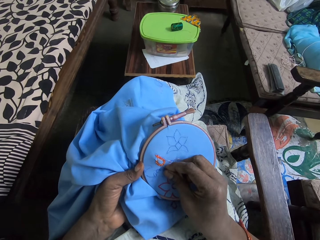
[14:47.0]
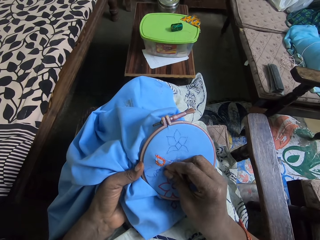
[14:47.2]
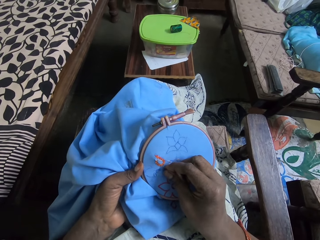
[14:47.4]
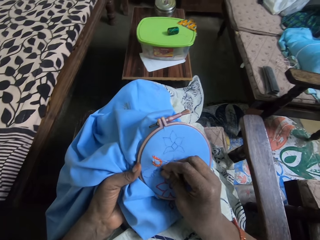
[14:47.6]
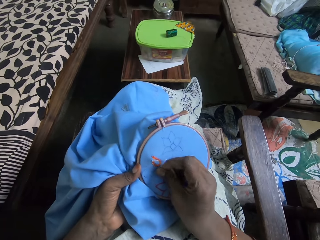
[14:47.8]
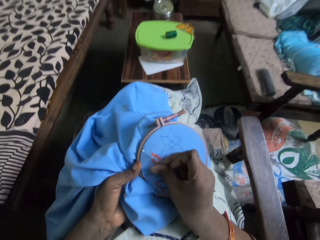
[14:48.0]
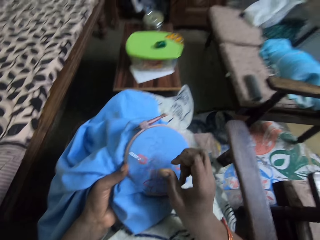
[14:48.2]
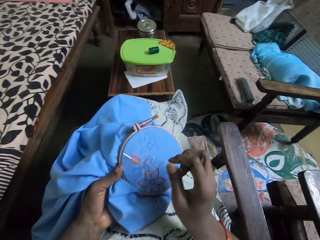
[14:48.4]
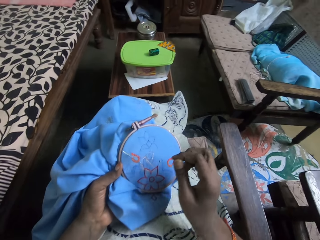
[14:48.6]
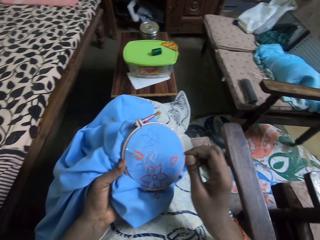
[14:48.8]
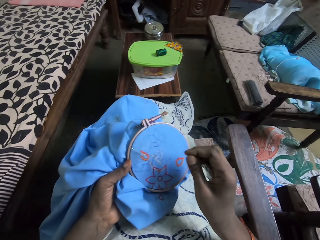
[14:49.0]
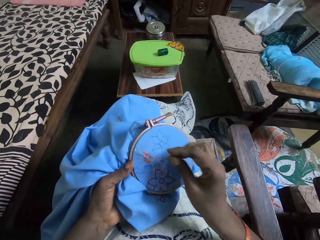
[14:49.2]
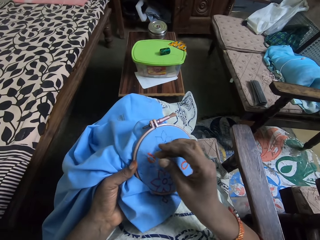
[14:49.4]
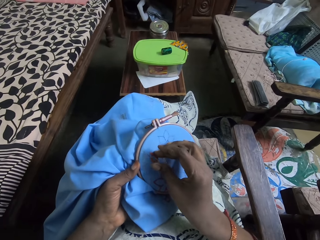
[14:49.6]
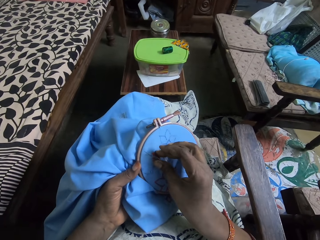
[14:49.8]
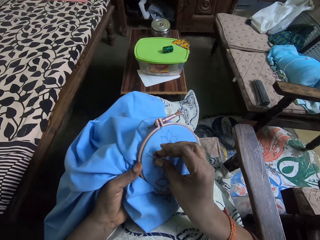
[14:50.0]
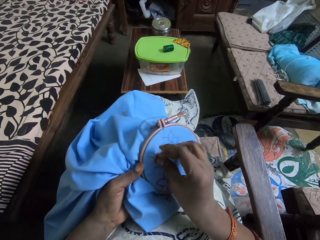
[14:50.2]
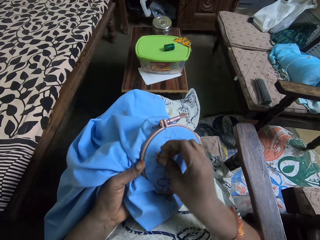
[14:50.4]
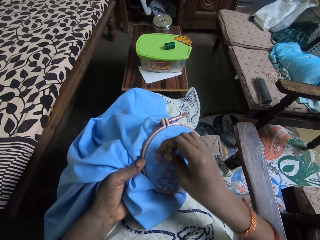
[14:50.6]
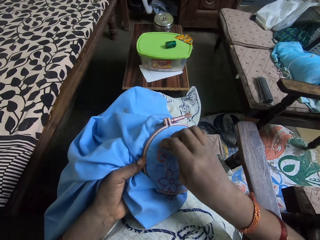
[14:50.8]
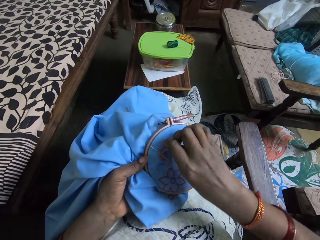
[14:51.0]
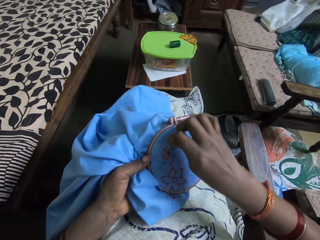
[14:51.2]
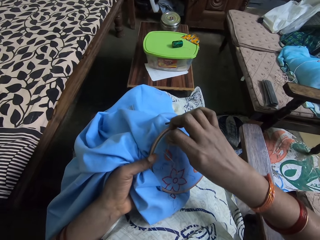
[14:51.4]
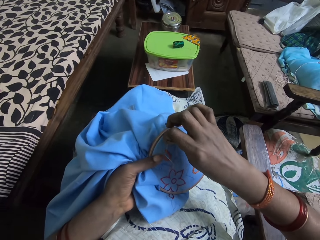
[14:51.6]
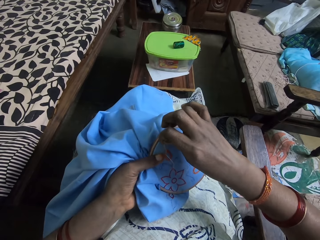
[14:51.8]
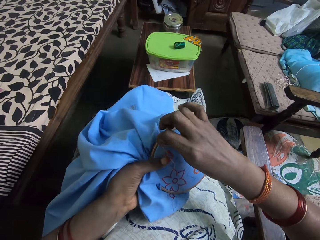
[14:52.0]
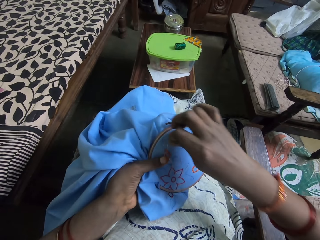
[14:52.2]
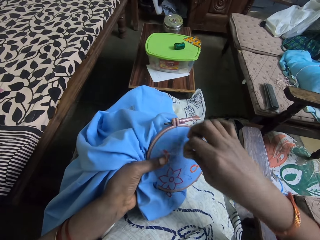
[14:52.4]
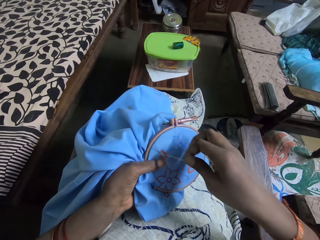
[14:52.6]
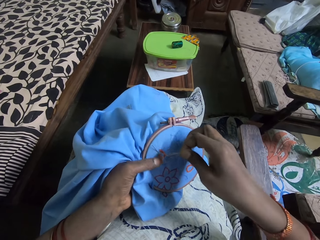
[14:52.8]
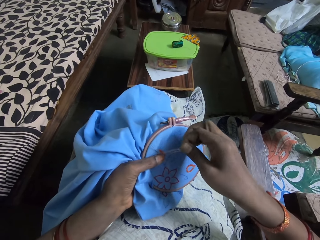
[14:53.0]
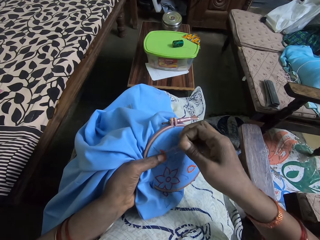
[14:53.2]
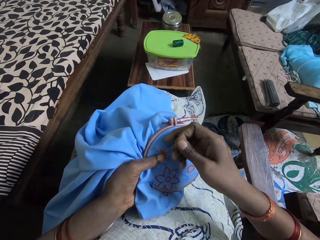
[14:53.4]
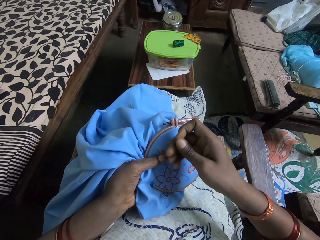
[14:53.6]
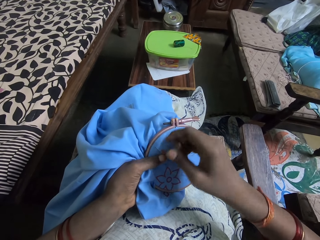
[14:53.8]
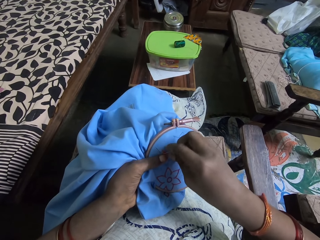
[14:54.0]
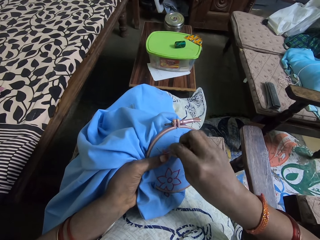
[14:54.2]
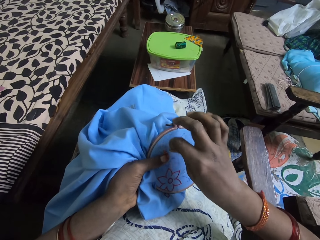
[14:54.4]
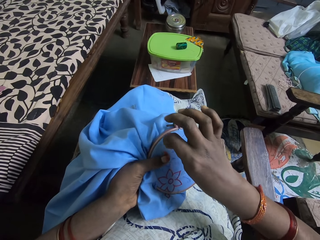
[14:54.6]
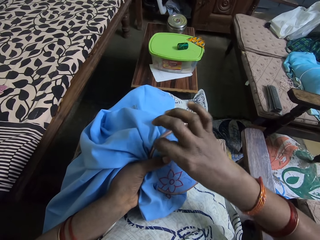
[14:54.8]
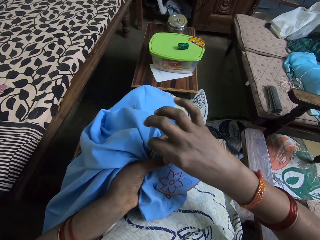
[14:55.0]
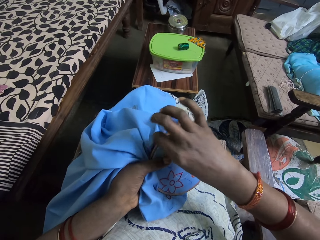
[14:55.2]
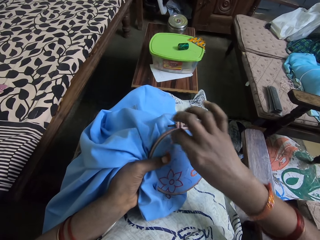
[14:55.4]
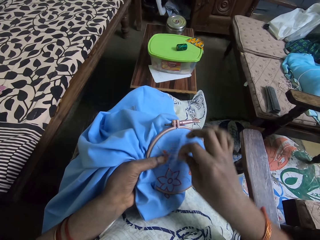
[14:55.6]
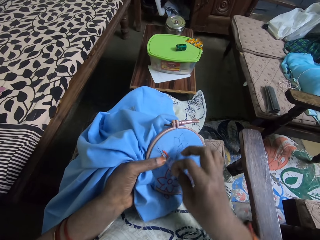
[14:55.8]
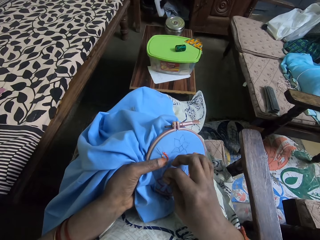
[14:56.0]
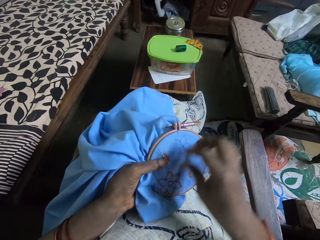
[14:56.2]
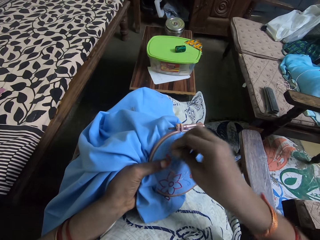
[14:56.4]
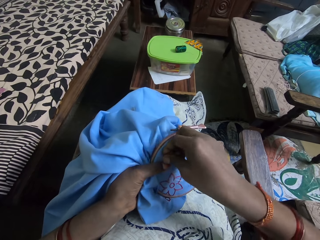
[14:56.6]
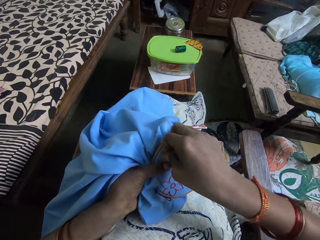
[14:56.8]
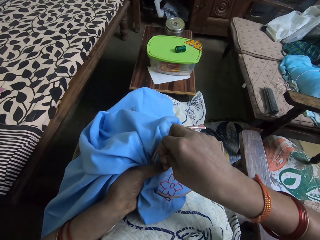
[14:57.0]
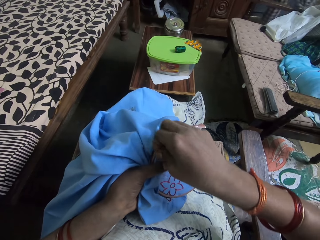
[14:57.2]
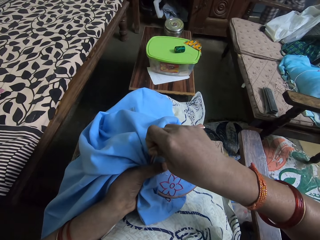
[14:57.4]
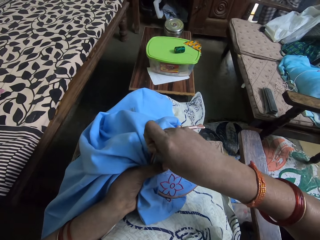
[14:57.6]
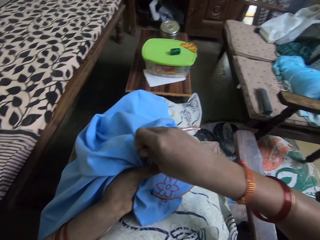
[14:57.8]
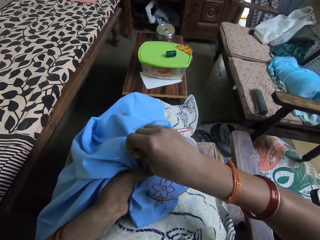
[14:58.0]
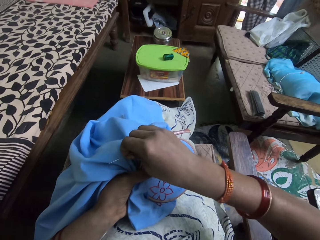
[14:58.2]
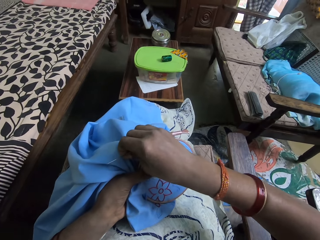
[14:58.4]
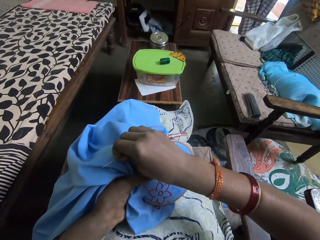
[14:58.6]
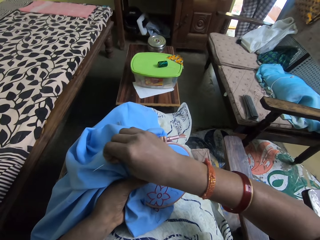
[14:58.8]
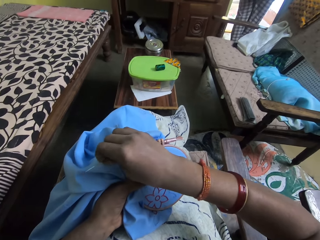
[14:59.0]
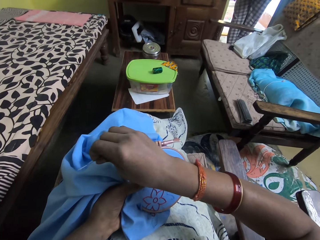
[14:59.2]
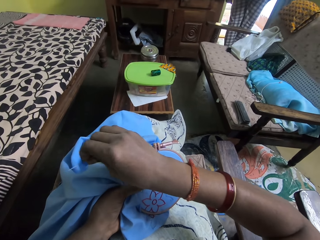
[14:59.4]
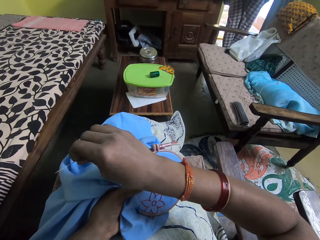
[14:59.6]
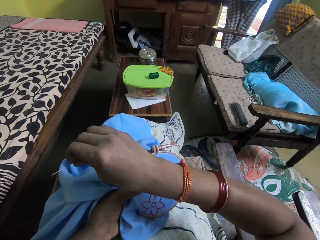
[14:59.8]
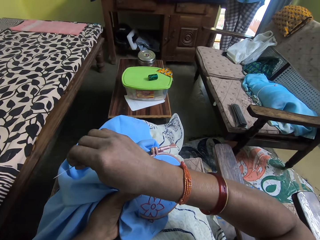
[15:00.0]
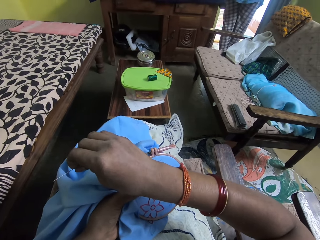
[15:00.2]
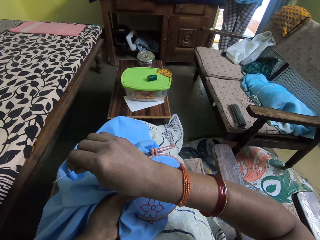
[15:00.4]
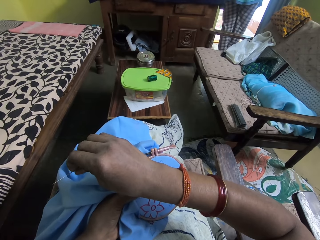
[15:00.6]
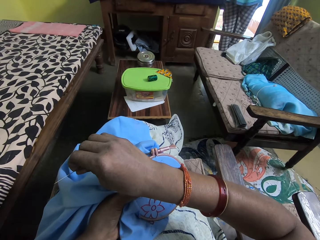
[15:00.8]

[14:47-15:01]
The camera wearer interacts with a woman. They embroider a fabric with a sewing needle. The woman opens a door.

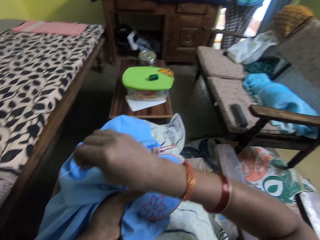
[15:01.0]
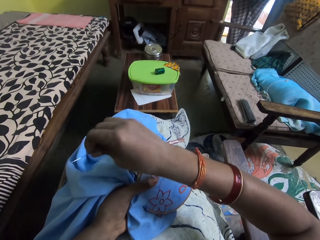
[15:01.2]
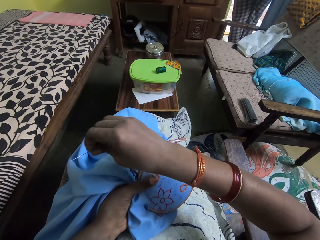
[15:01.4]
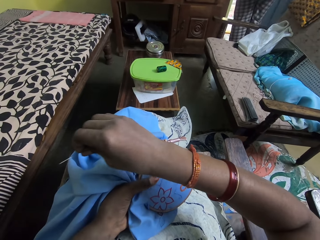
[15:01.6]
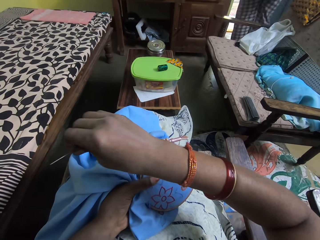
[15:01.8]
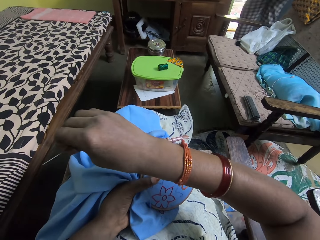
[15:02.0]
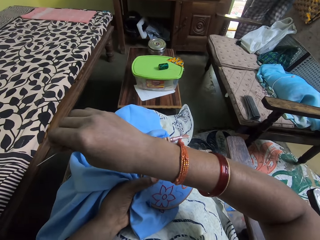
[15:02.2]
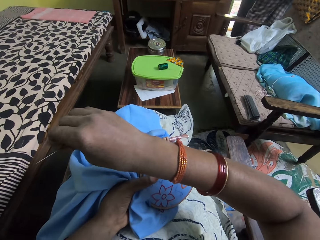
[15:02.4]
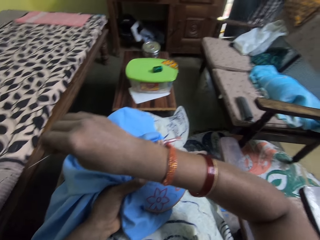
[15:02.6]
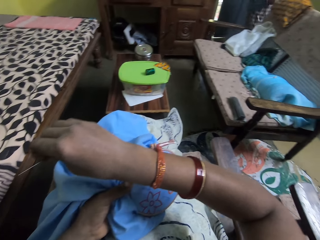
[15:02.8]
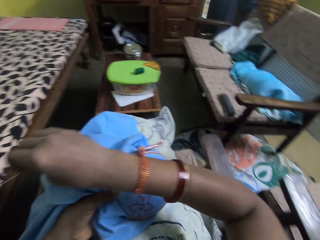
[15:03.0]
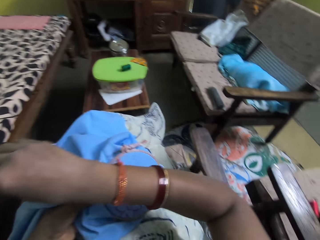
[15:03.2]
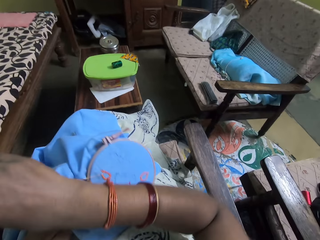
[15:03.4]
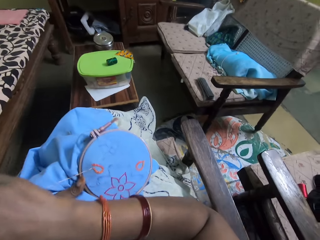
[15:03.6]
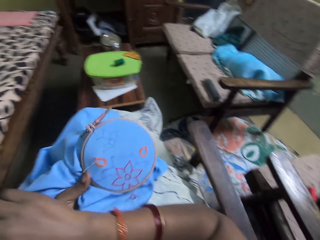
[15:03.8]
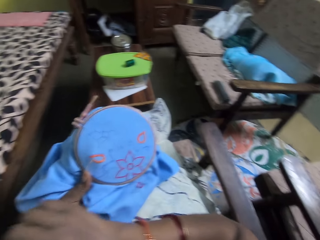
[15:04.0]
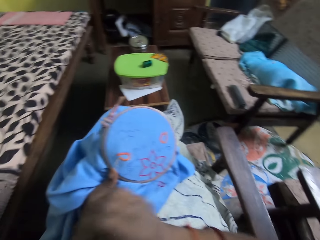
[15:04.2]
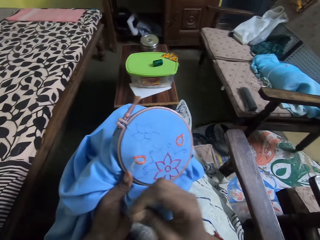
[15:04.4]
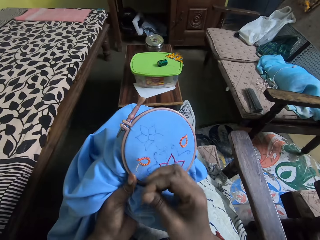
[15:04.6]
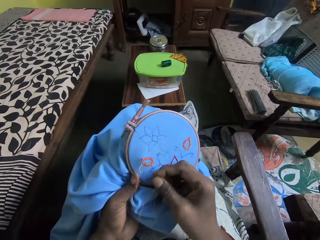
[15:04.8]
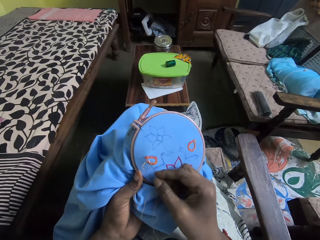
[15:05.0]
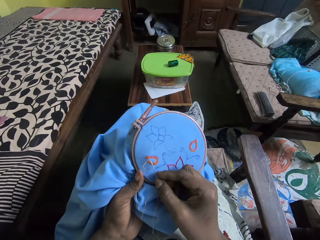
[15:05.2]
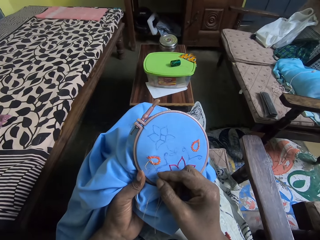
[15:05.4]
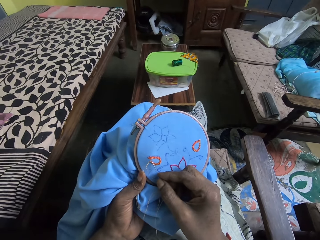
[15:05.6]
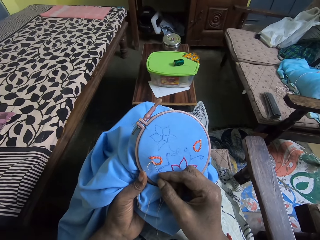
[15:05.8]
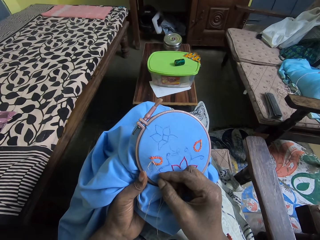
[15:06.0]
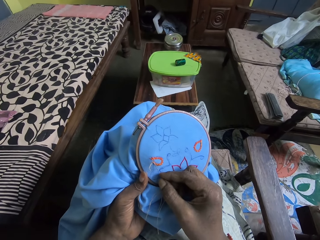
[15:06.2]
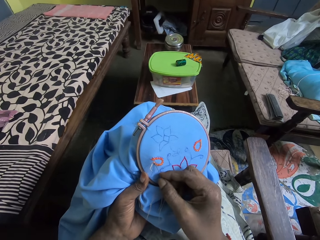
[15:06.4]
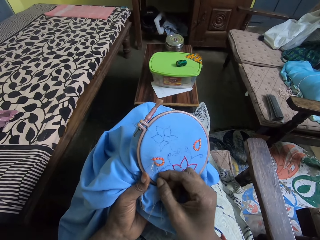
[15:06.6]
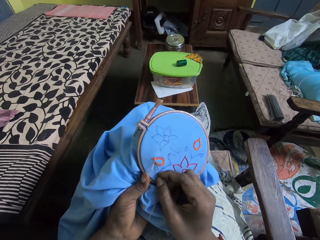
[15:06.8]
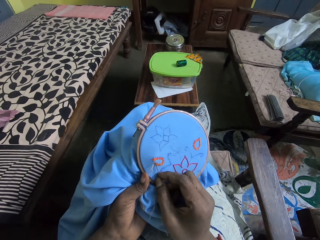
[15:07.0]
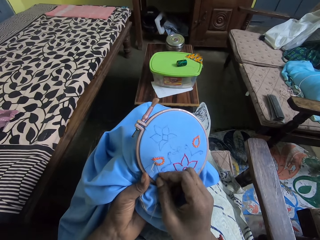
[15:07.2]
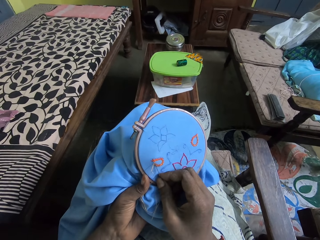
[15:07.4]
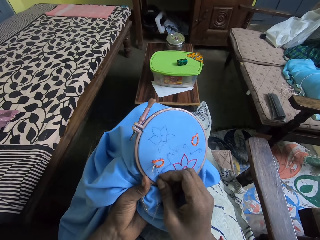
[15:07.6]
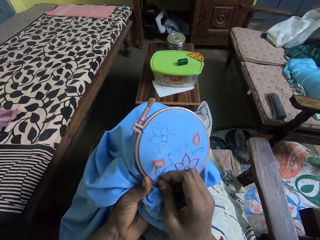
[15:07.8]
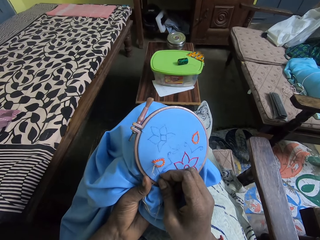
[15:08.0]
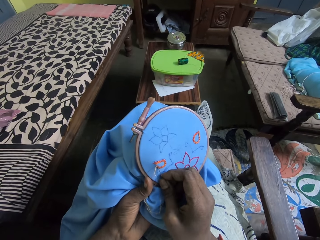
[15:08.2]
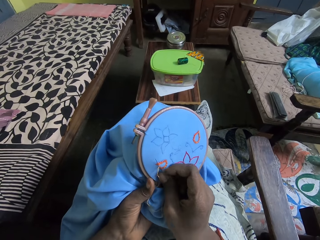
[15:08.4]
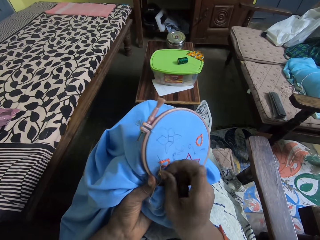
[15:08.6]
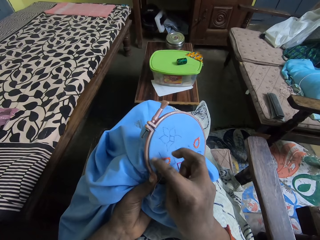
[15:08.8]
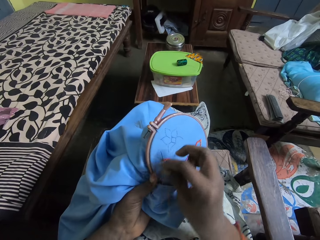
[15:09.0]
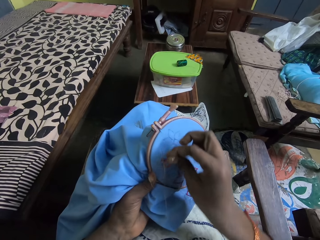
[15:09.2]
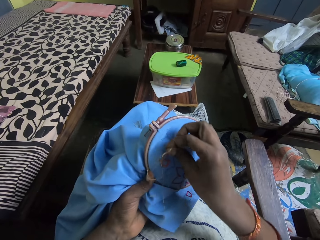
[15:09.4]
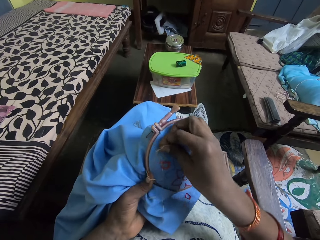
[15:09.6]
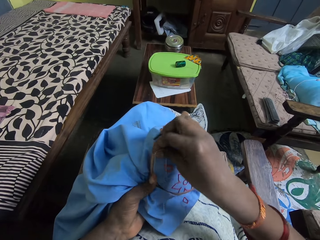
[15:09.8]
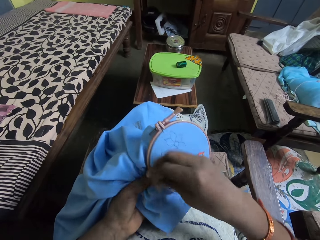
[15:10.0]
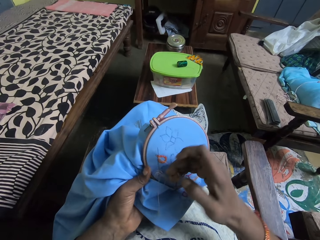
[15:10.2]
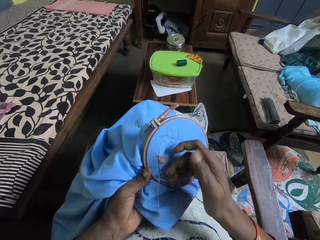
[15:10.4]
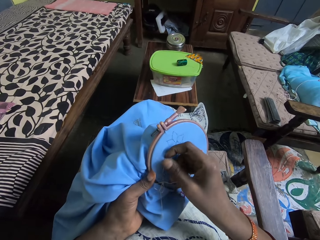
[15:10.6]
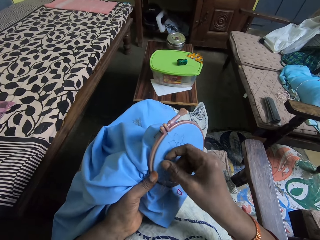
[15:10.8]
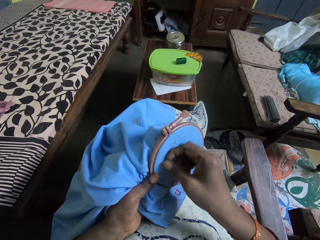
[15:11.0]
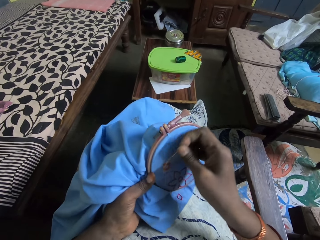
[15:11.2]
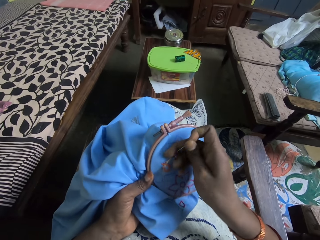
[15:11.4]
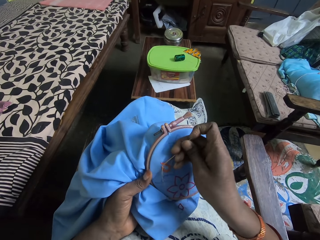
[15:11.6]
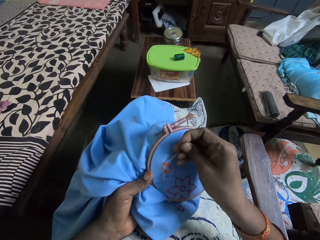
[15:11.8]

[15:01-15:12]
A person closes the door. The person walks around in the house.
